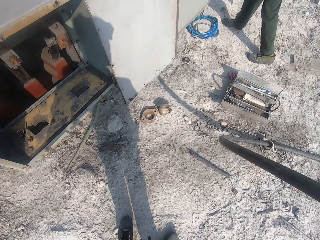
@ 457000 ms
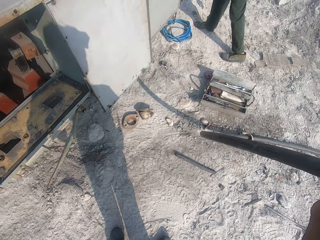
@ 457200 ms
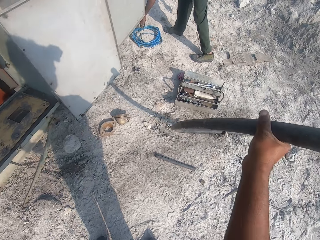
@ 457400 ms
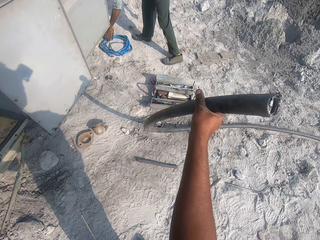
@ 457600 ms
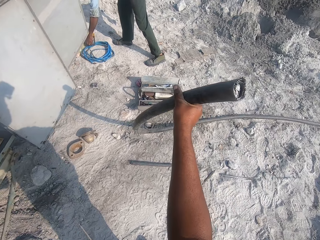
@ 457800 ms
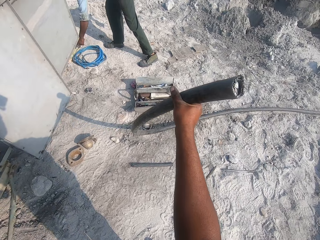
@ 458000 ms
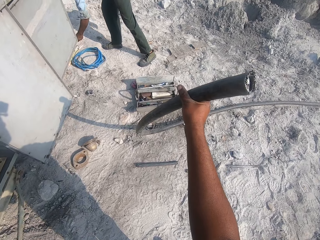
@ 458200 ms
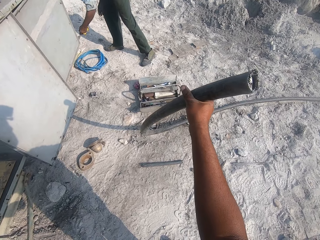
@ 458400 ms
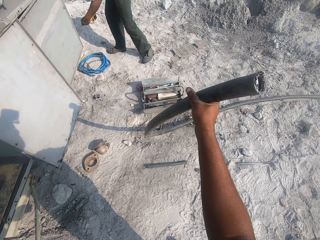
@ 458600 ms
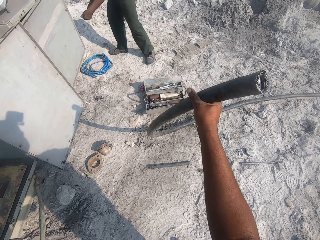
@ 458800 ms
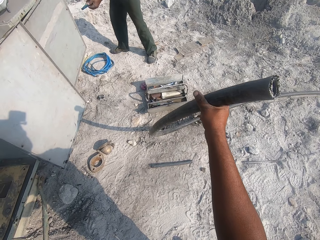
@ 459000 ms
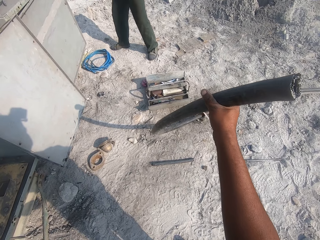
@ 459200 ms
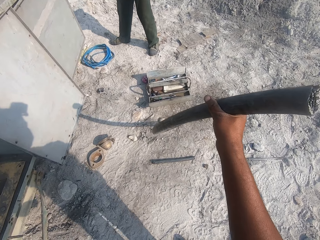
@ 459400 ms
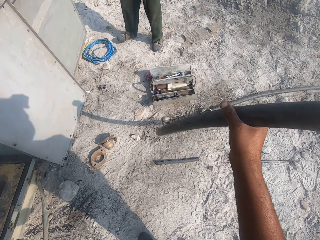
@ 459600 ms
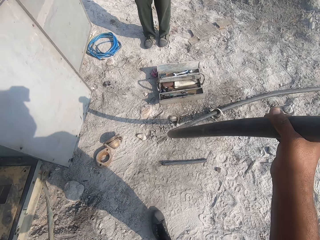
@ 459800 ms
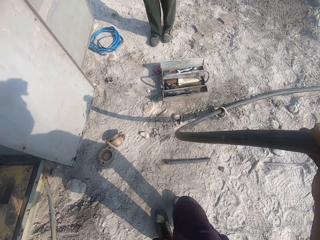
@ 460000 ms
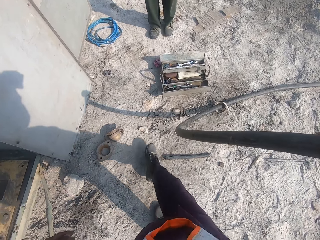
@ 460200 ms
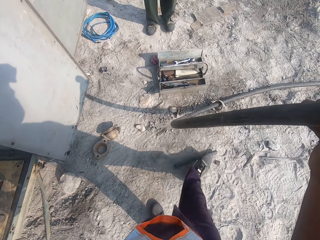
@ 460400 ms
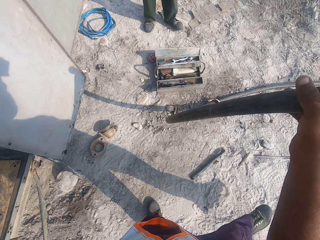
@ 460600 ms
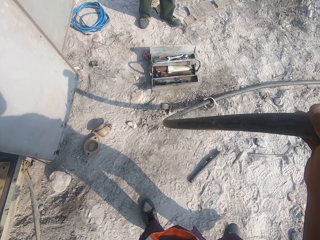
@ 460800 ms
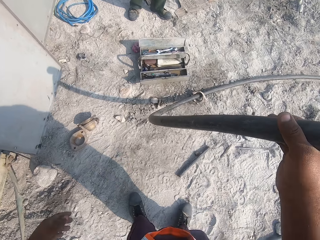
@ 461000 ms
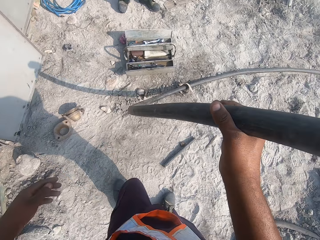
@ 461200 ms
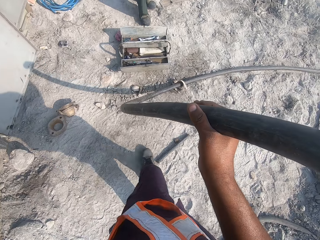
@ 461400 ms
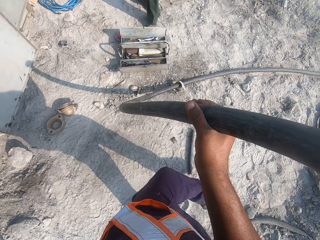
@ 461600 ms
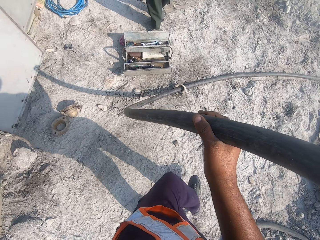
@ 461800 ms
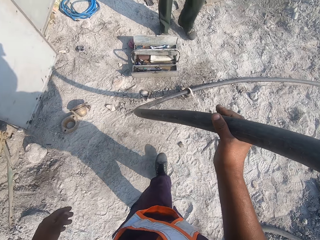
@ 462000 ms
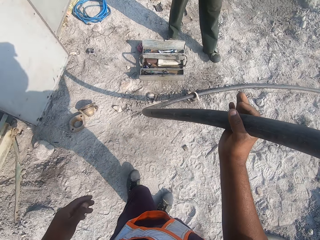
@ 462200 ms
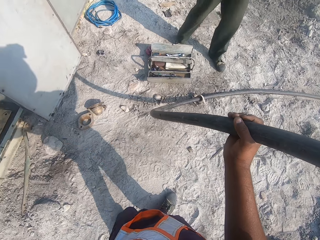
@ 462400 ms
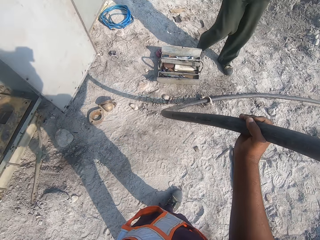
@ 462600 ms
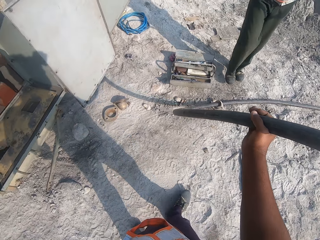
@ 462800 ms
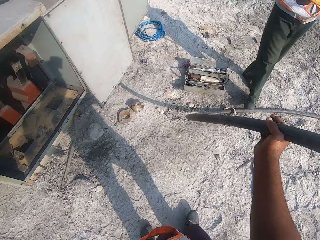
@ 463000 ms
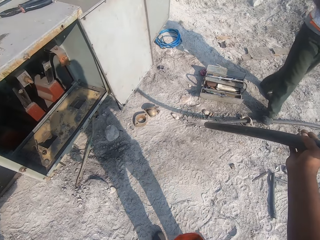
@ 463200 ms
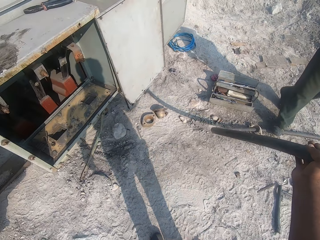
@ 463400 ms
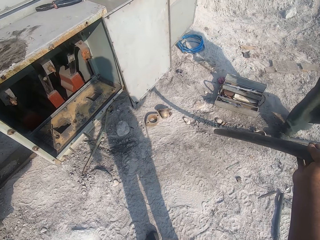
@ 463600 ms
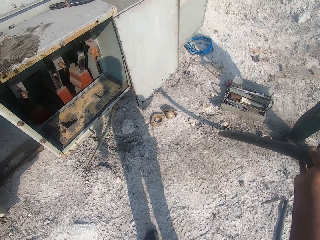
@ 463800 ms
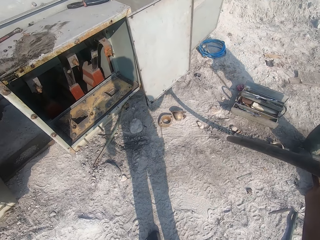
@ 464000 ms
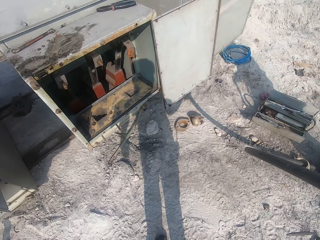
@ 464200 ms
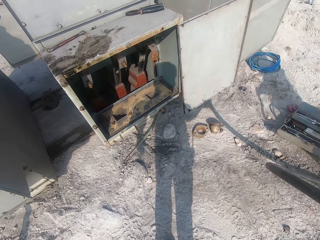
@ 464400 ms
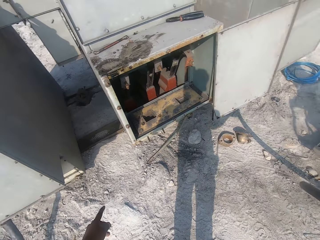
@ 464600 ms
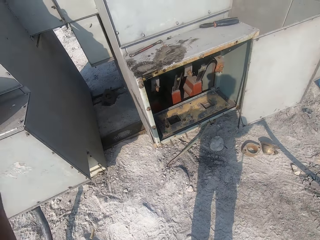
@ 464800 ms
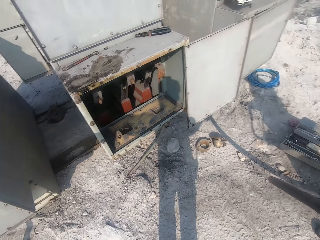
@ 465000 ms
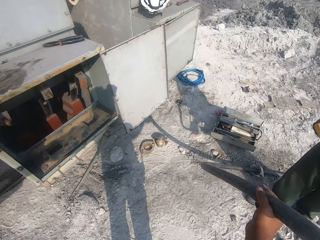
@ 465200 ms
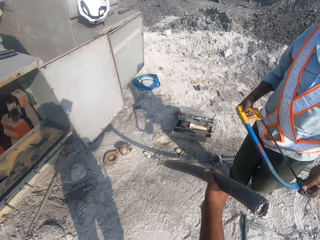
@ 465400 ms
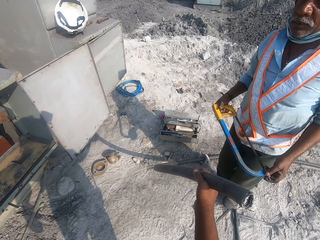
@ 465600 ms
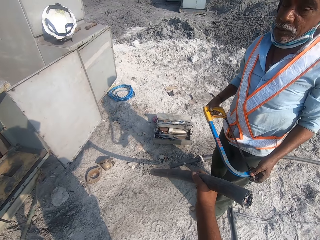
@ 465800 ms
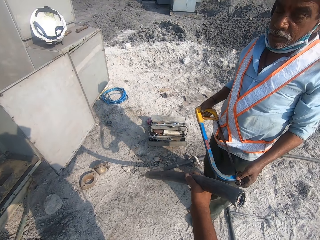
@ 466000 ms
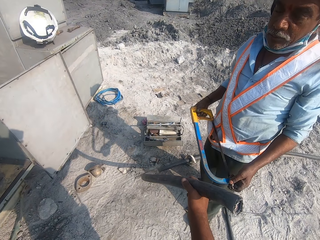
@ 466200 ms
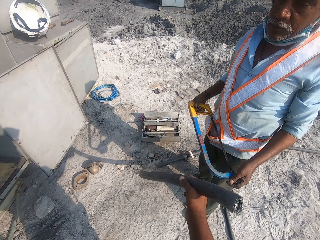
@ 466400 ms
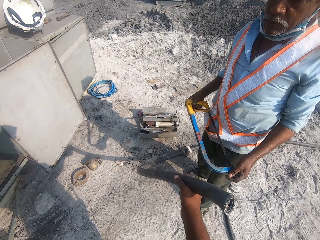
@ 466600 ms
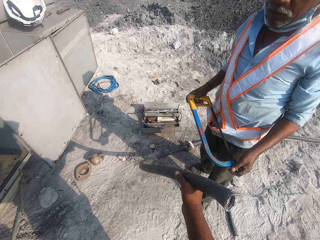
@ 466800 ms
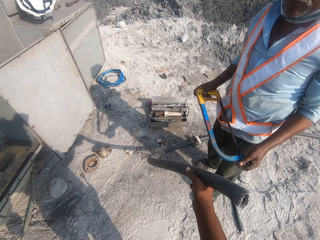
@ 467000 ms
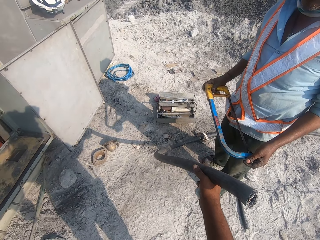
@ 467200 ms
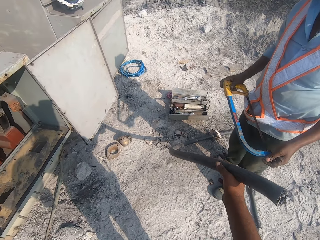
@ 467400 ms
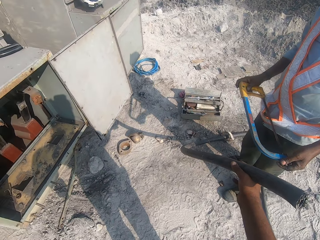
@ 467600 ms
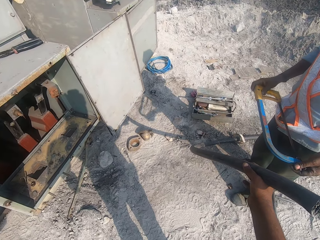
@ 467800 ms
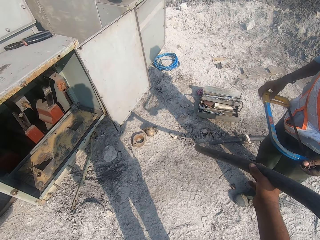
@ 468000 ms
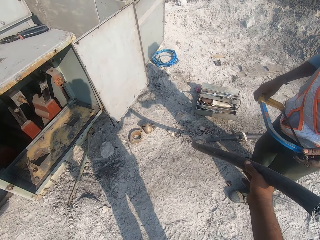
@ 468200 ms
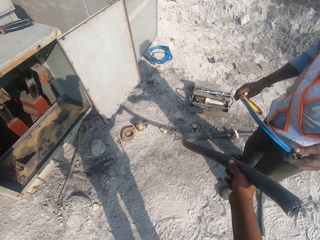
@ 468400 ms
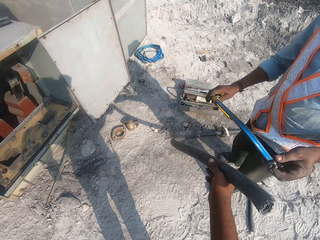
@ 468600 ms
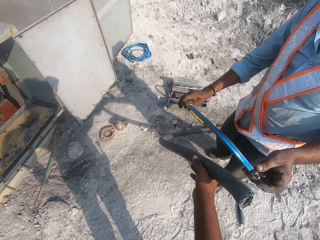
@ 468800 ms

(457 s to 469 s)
A man picks up a bow saw on the ground. The camera wearer hits the plastic pipe on the ground with his leg. He moves sticks on the ground by leg. The man holds a hack saw with his hands.

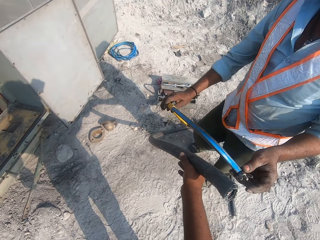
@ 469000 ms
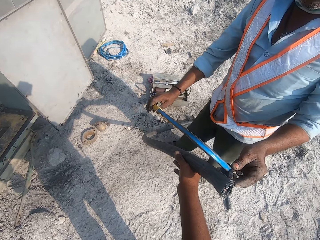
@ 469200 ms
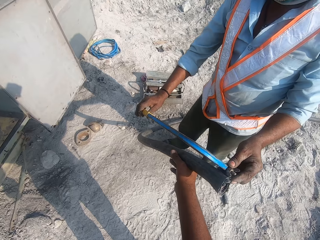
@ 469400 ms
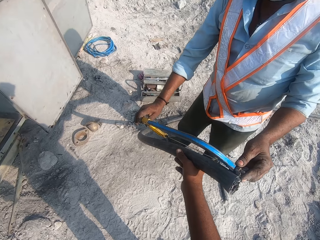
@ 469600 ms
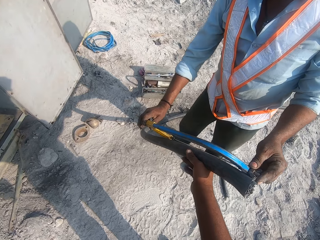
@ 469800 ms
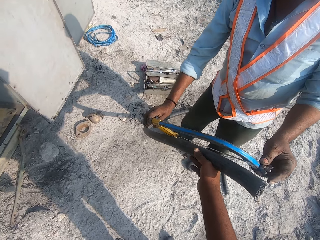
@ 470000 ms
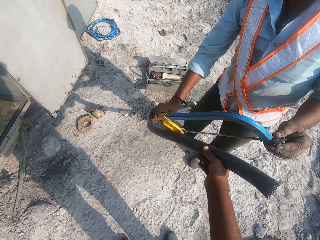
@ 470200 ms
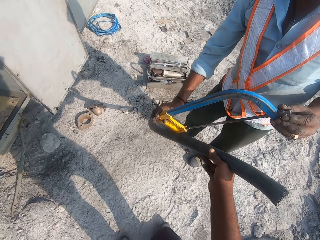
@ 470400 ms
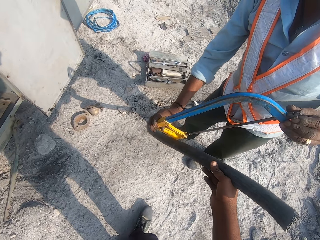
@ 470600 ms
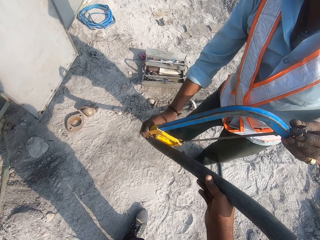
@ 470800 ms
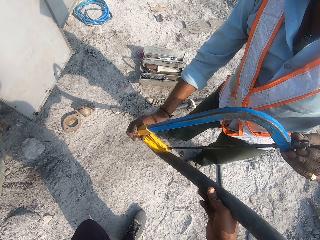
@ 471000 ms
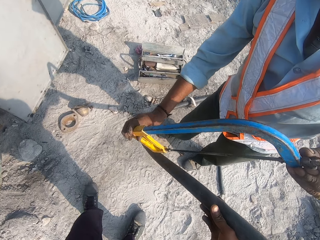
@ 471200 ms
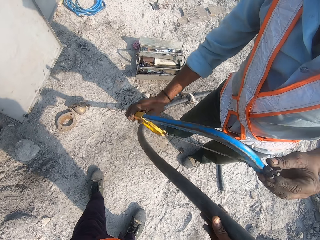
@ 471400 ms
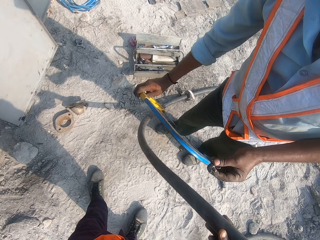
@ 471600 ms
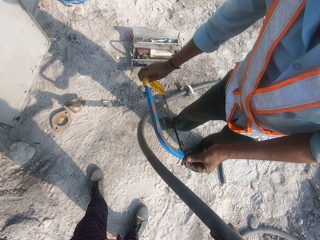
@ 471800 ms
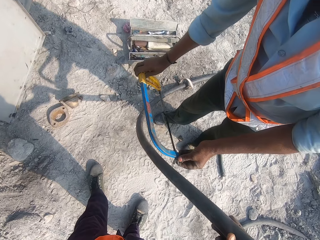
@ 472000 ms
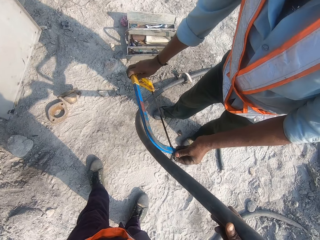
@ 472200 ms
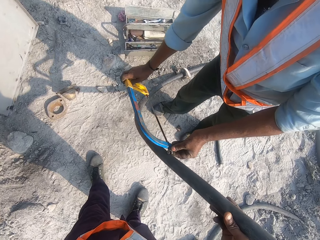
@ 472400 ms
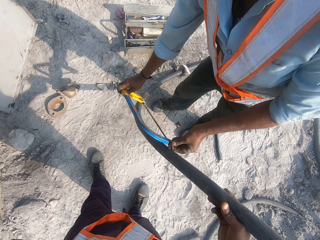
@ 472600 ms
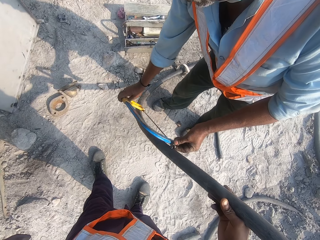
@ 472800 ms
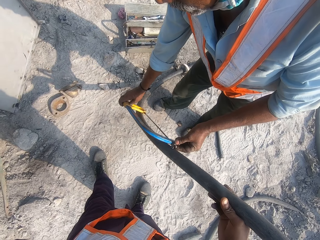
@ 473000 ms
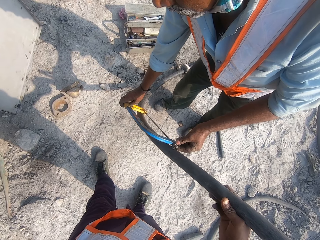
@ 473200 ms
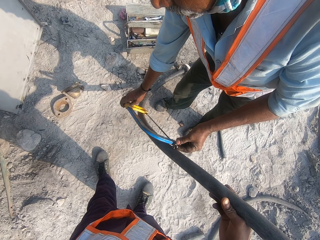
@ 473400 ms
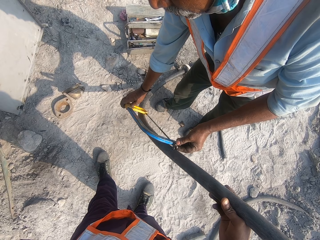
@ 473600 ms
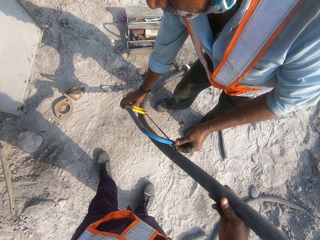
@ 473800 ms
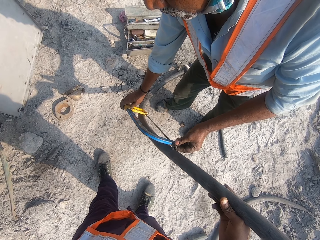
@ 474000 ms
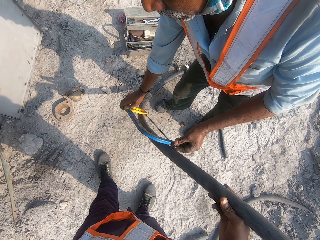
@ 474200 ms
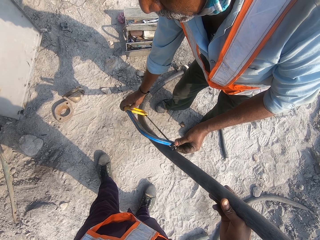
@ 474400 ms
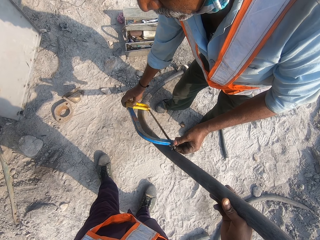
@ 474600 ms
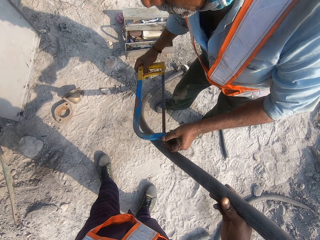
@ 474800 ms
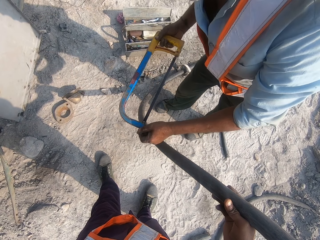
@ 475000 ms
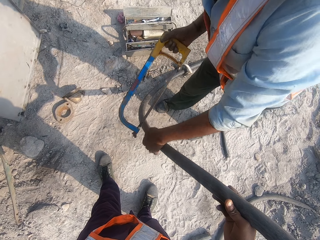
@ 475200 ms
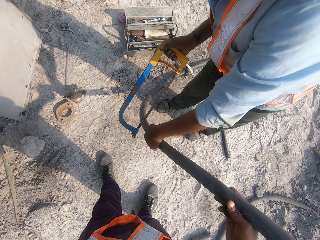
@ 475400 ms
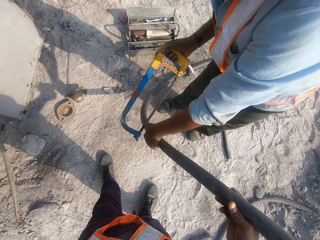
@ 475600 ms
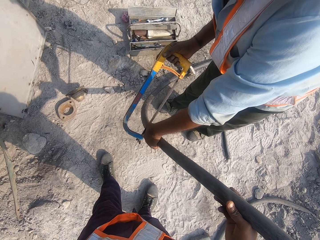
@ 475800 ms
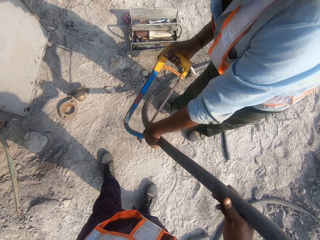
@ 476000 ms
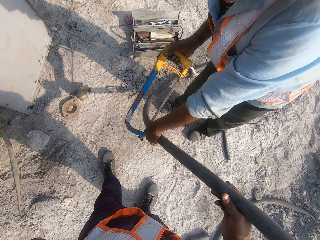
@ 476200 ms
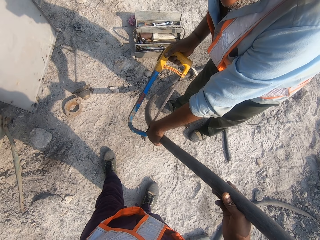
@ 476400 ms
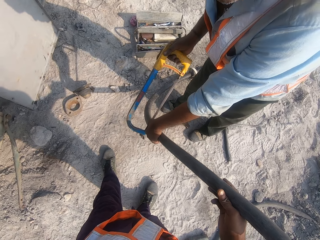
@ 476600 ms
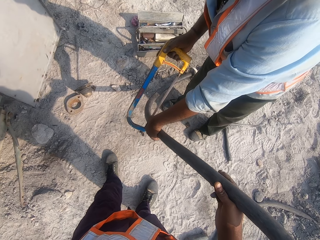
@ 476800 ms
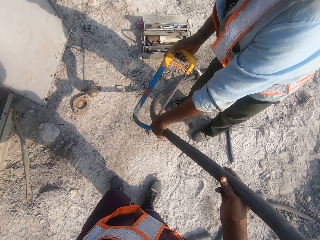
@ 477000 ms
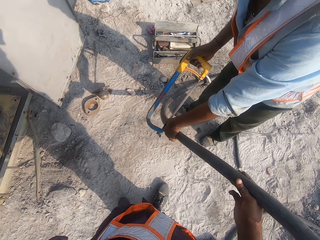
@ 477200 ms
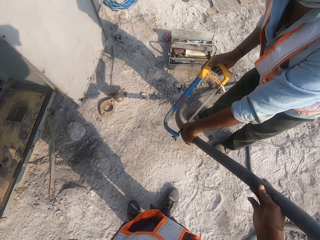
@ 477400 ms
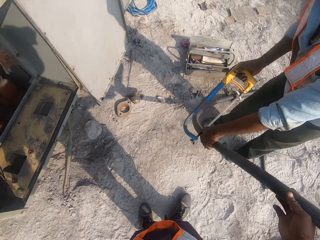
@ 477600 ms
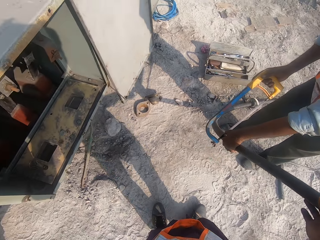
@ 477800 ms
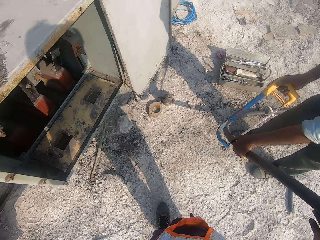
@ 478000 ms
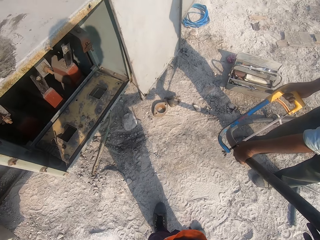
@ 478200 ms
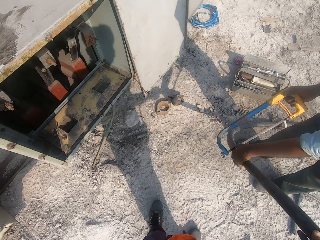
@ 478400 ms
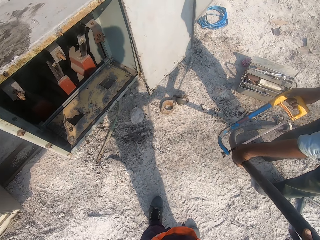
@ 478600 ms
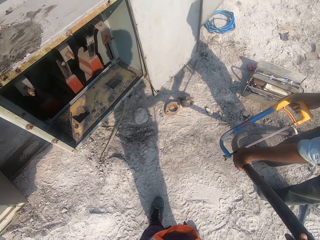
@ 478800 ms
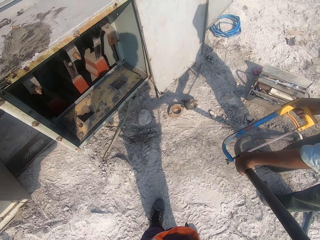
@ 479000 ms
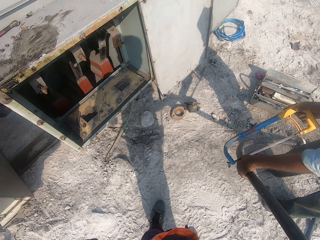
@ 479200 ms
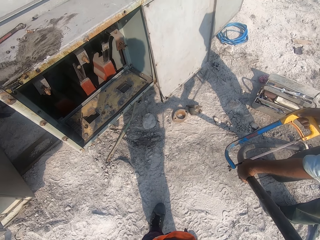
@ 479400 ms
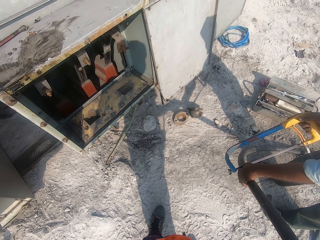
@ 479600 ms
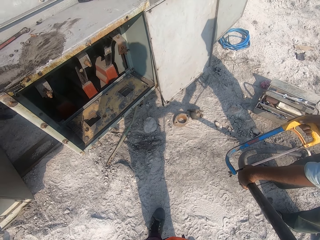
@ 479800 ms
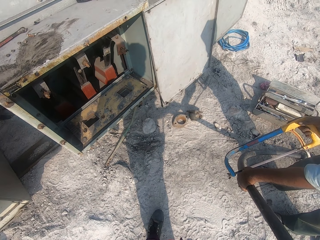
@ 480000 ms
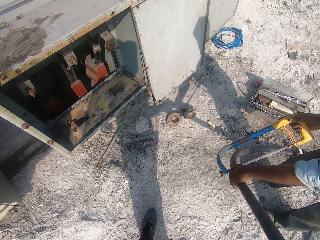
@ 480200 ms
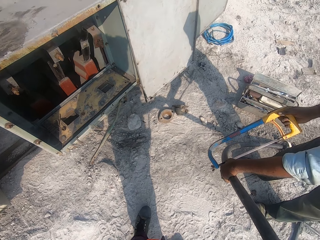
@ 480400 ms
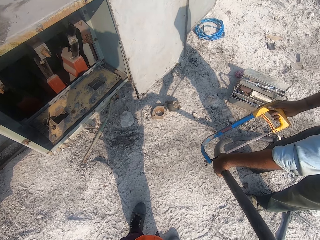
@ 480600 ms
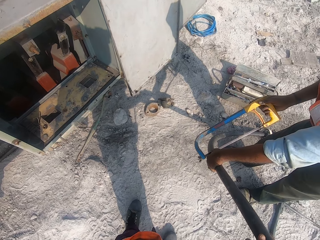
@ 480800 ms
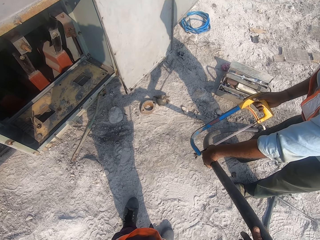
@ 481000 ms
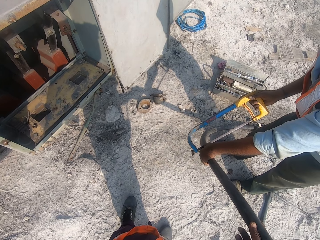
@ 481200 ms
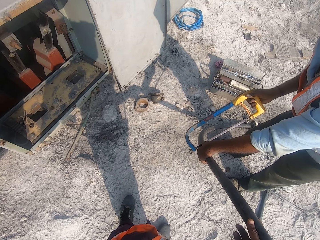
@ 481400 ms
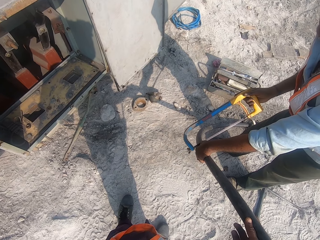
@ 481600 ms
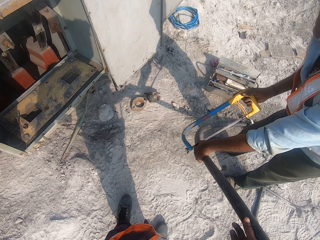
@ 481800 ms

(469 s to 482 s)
A man measures the pipe with a hack saw. He marks the rod with a bow saw. He cuts the pipe with the hack saw and holds the rod.
